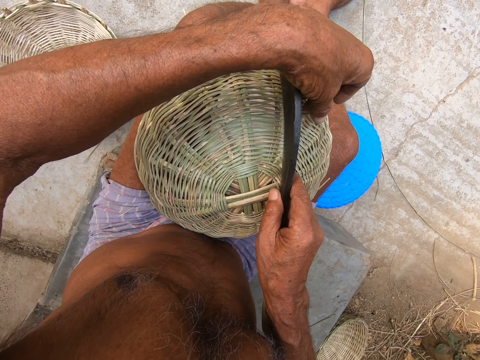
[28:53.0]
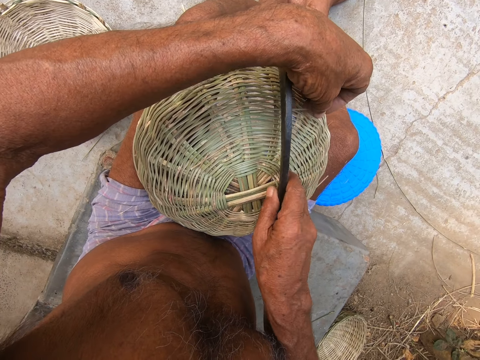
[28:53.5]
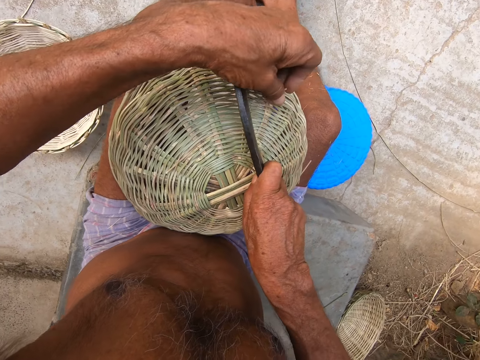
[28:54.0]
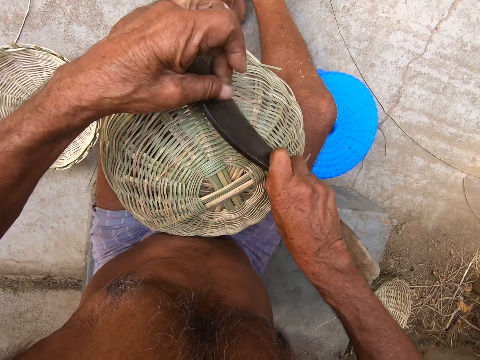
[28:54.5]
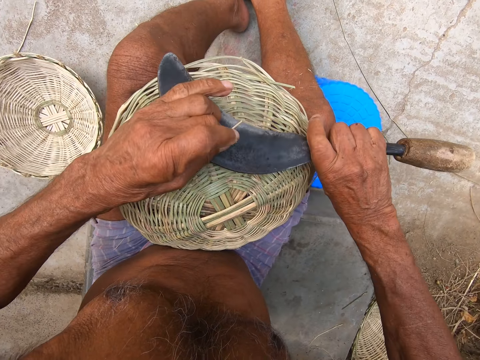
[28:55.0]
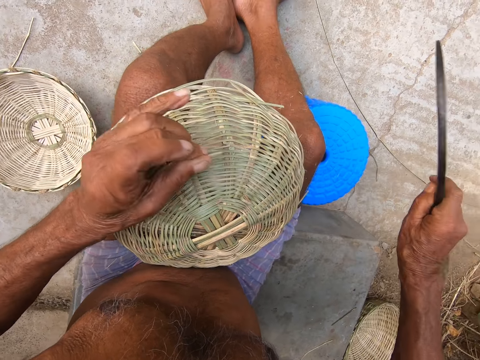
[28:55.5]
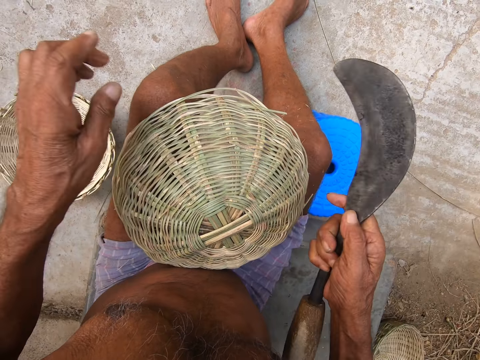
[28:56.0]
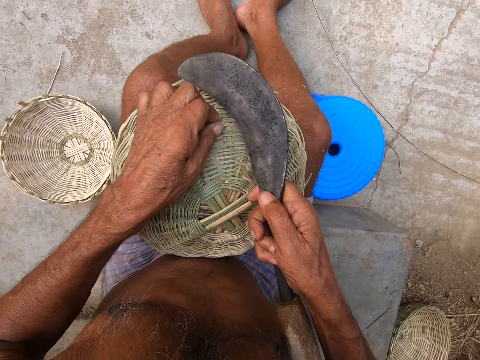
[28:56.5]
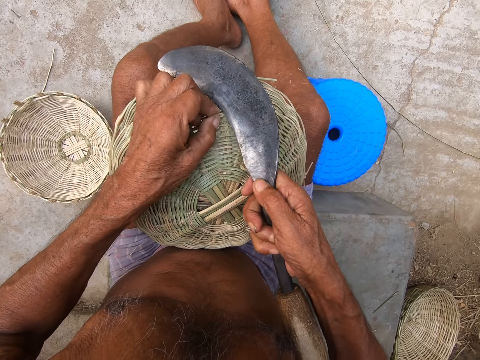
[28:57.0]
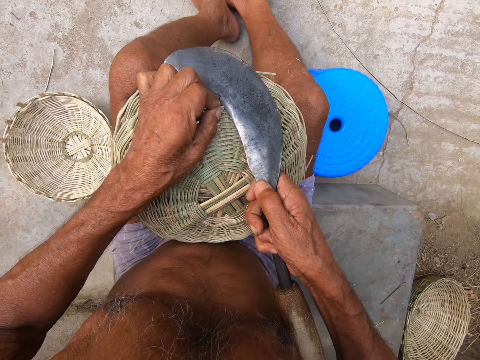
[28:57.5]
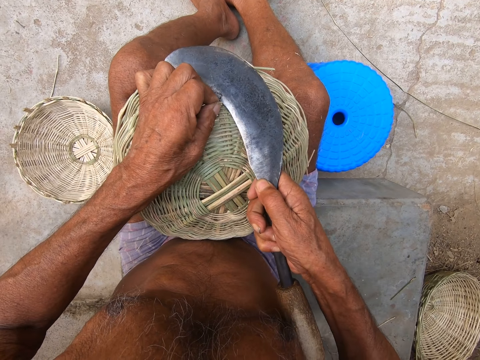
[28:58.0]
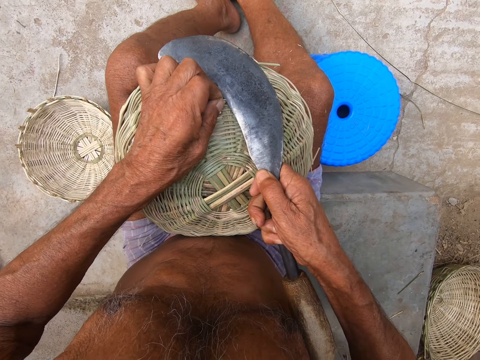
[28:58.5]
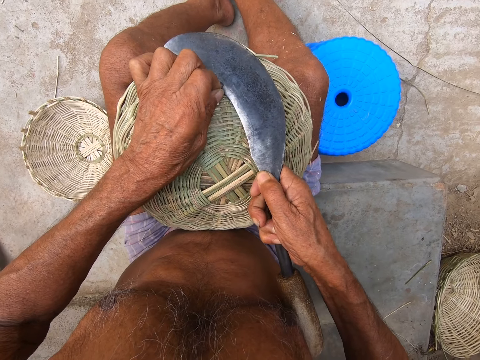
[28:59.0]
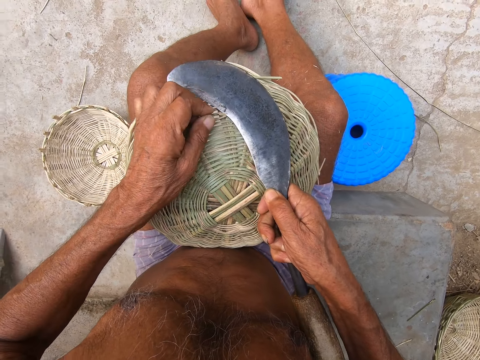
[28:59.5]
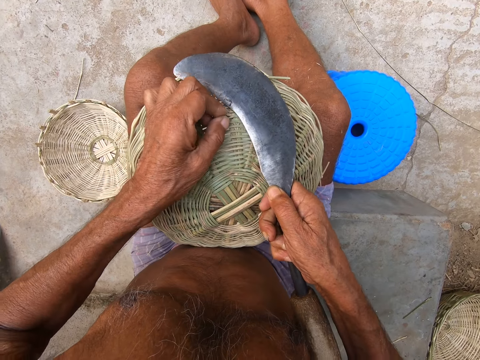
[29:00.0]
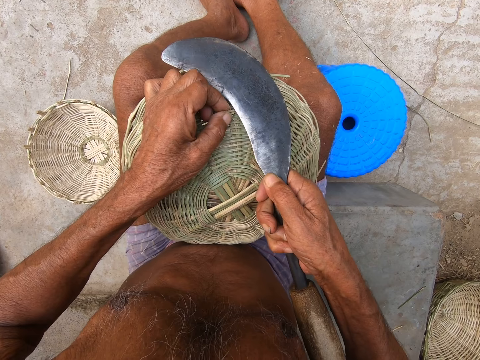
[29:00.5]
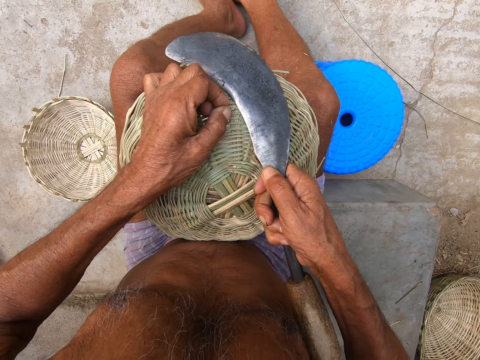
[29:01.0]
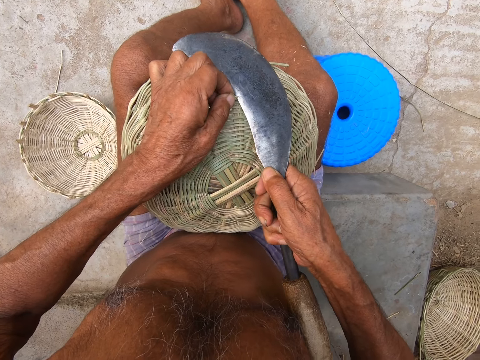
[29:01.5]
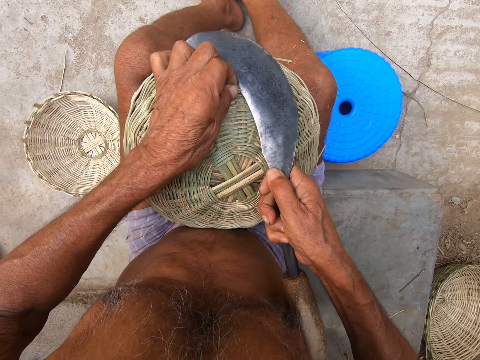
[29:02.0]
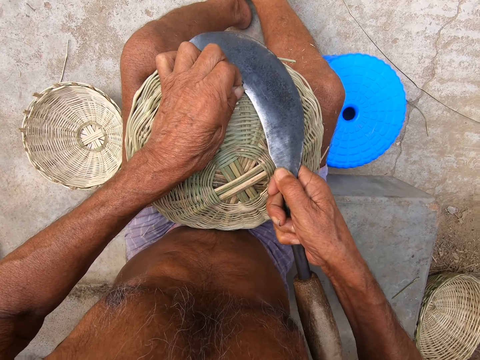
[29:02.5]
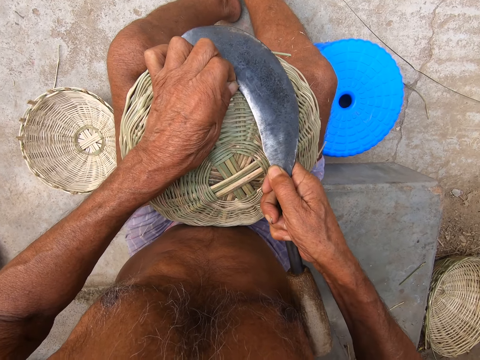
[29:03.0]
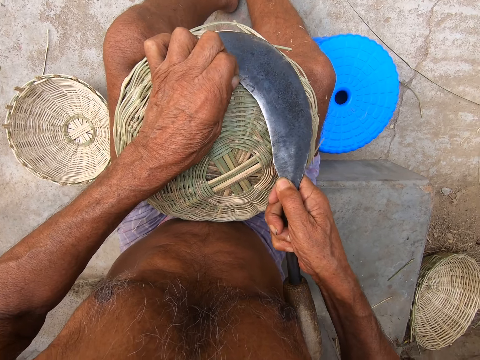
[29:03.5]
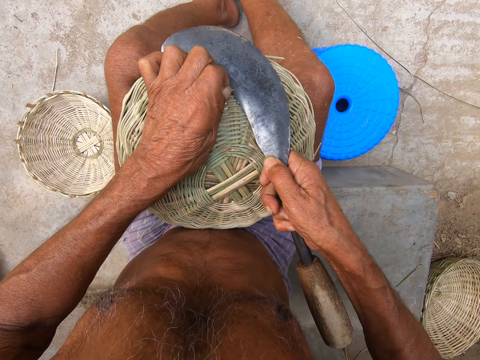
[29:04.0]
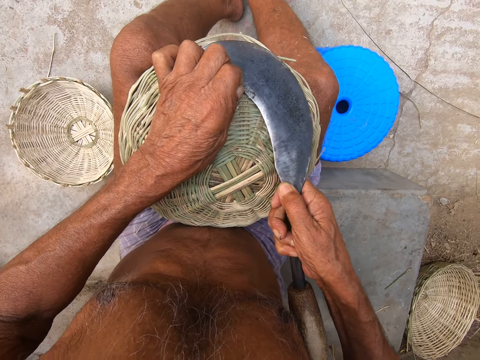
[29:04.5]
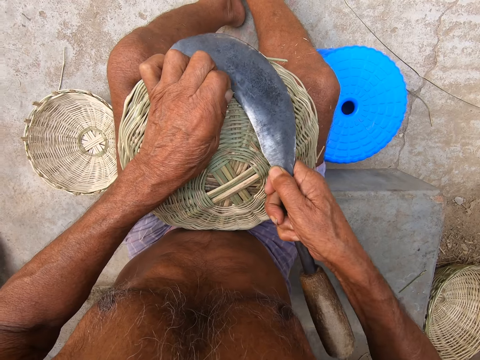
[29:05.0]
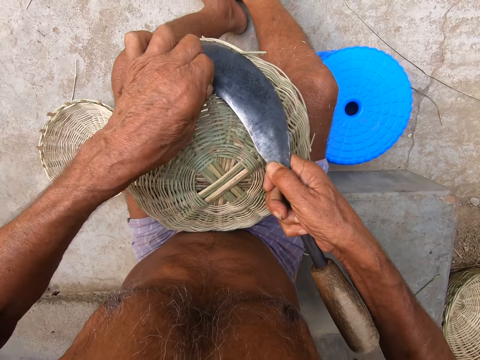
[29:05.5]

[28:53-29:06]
The camera wearer drops the piece of bamboo on the floor with his left hand. He holds the bamboo on the basket in his left hand. He cuts the piece of bamboo in the basket with the sickle in his right hand.

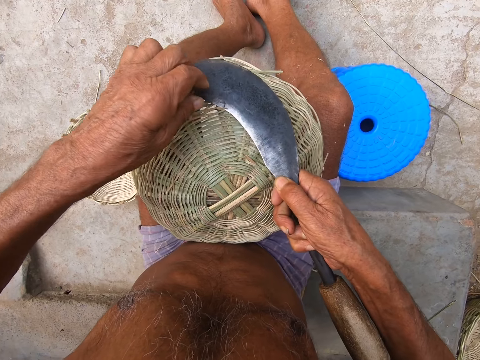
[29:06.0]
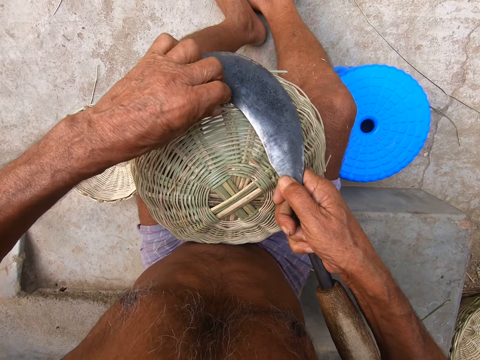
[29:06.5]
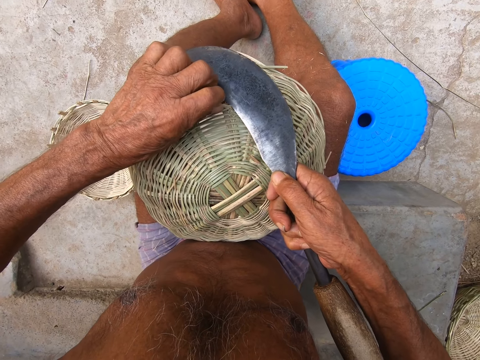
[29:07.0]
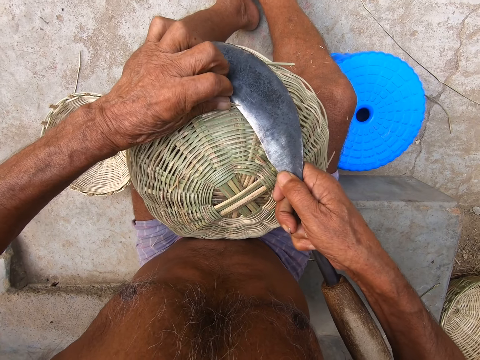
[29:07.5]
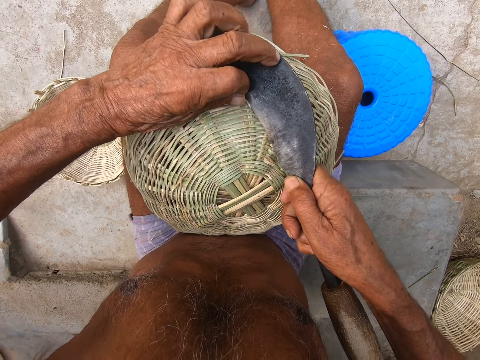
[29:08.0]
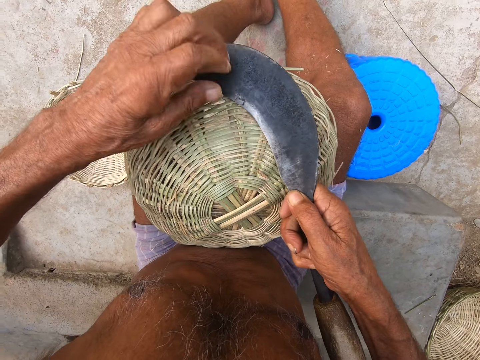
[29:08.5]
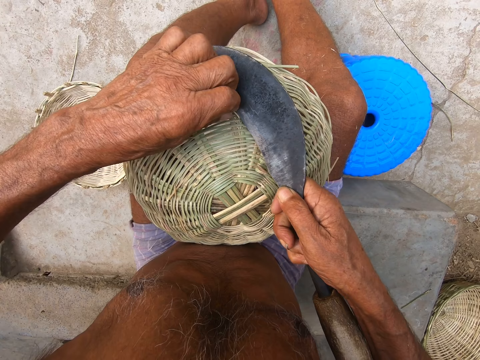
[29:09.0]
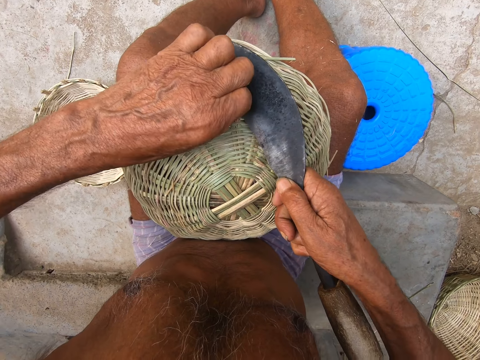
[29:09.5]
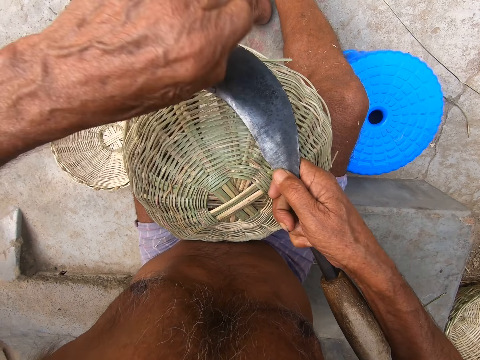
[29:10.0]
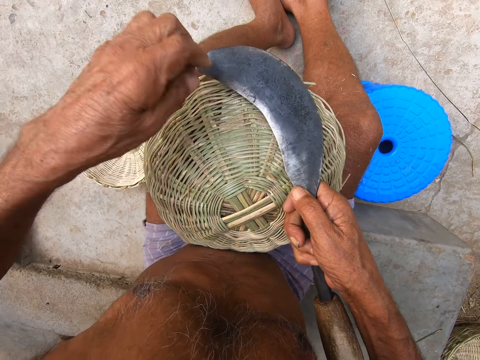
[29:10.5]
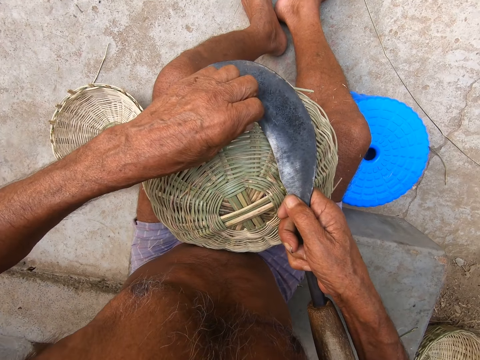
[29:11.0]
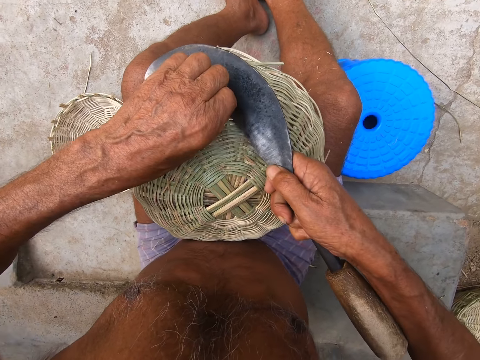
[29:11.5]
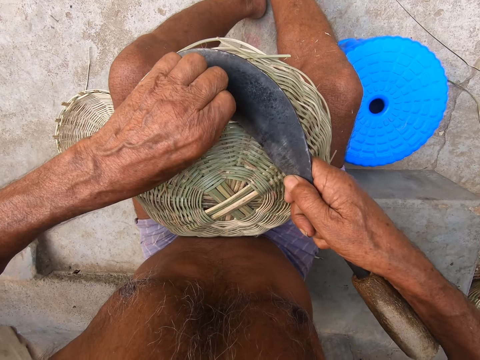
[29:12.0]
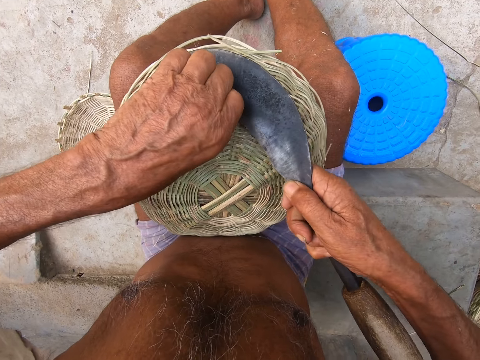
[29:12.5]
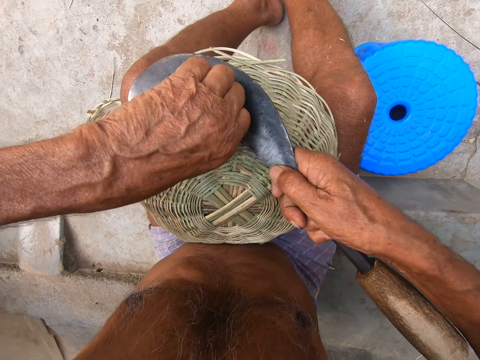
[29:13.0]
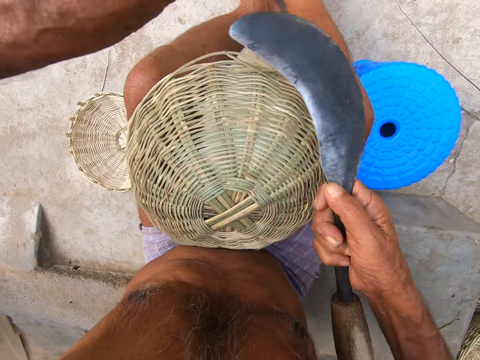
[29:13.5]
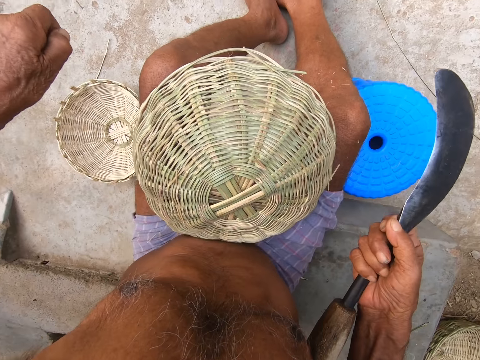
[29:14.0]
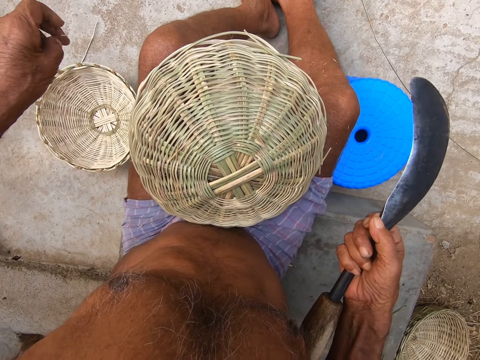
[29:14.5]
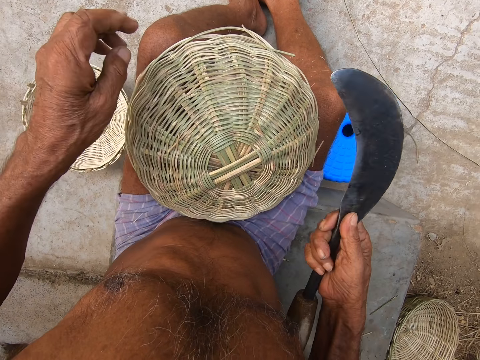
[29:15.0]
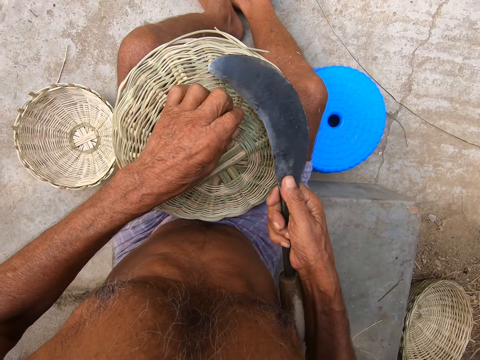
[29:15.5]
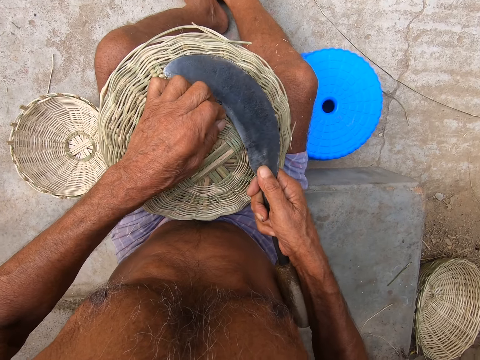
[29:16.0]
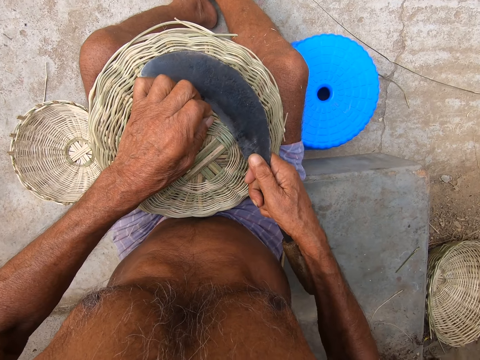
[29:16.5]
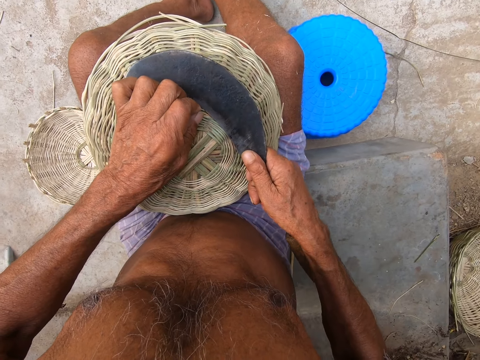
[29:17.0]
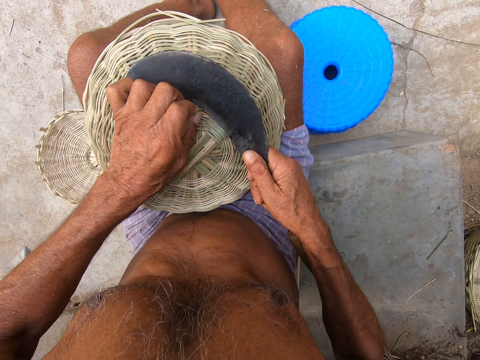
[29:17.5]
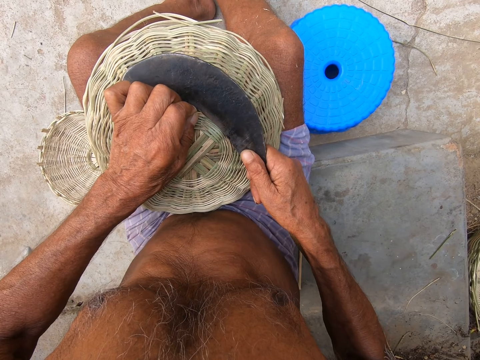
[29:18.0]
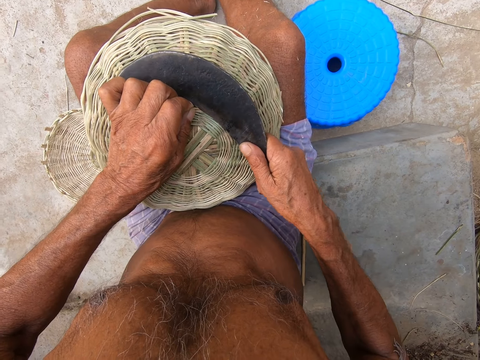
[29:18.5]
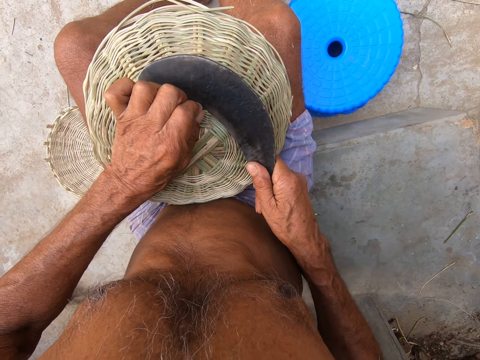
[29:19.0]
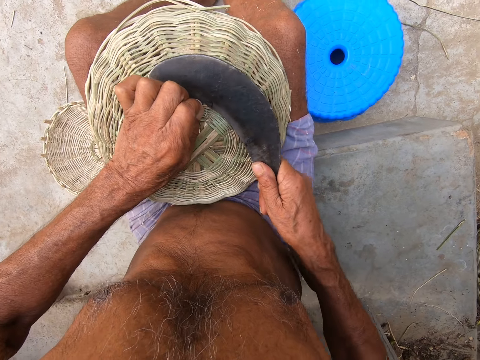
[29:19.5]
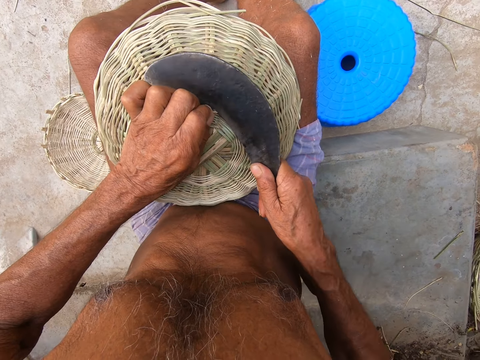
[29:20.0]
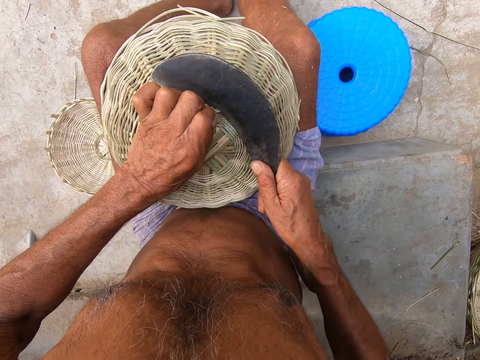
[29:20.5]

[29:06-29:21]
The camera wearer picks a piece of bamboo from the basket with his left hand. He cuts the piece of bamboo in the basket with the sickle in his right hand. He drops the piece of bamboo on the floor with his left hand. He picks a piece of bamboo from the basket with his left hand. He cuts the piece of bamboo in the basket with the sickle in his right hand. He drops the piece of bamboo on the floor with his left hand. He picks a piece of bamboo from the basket with his left hand. He cuts the piece of bamboo in the basket with the sickle in his right hand.
